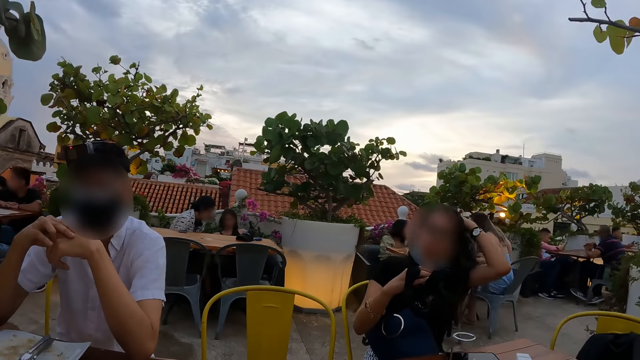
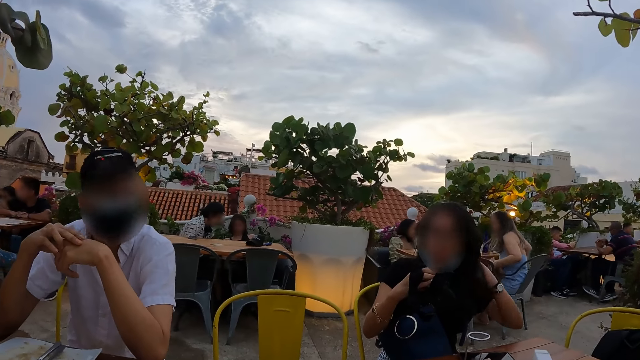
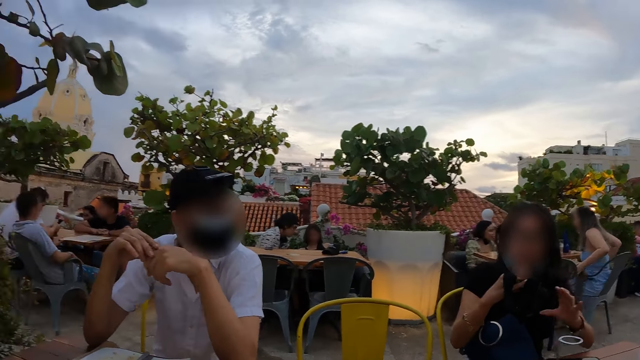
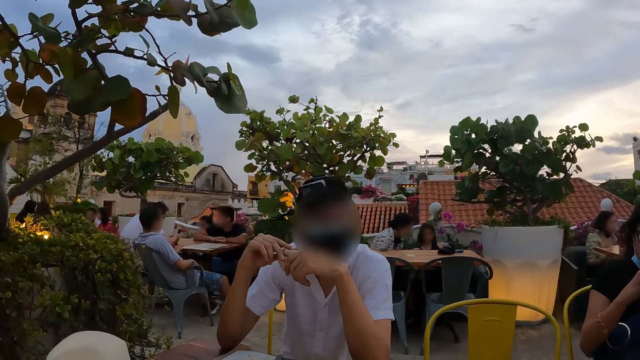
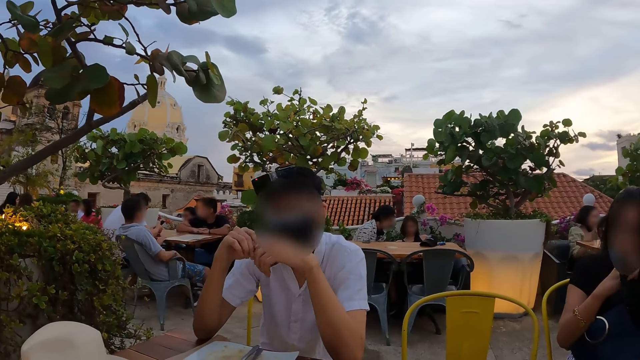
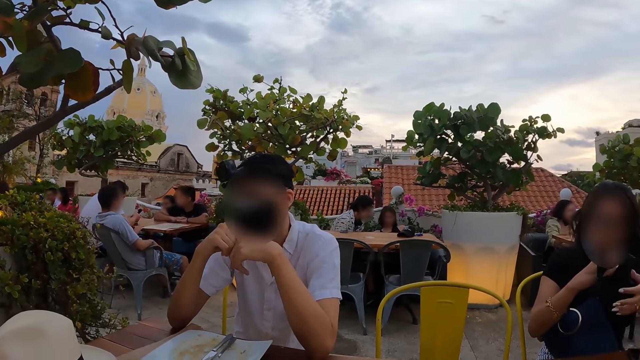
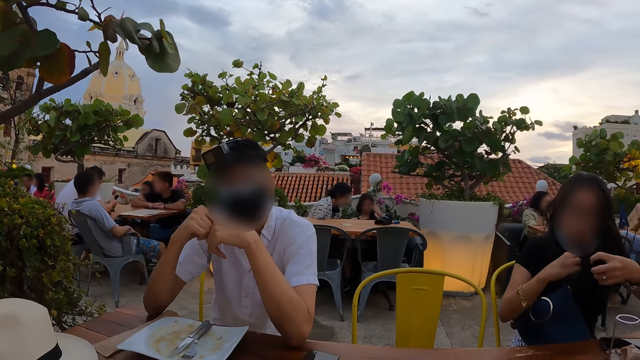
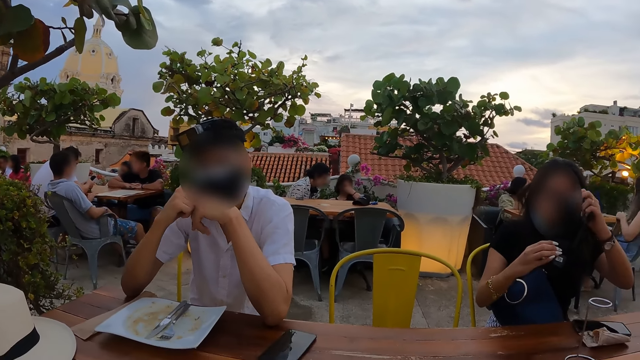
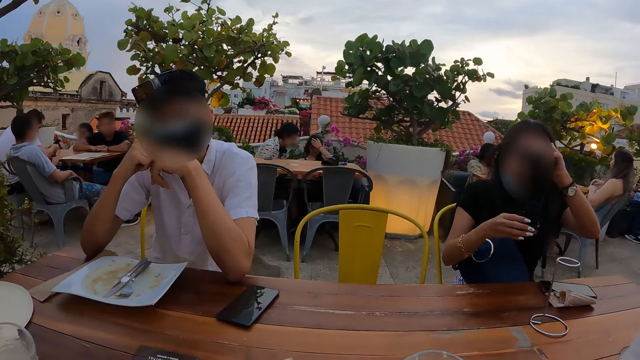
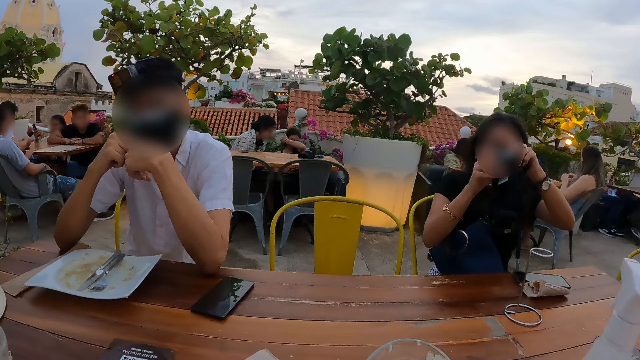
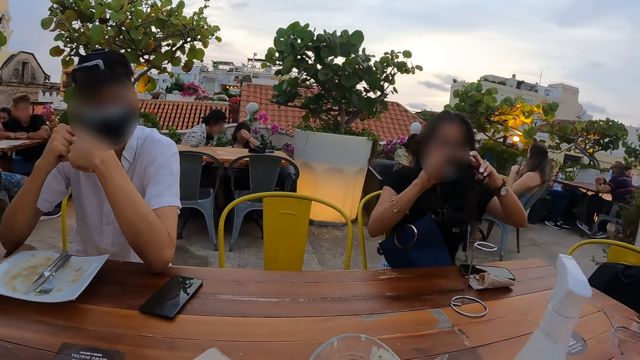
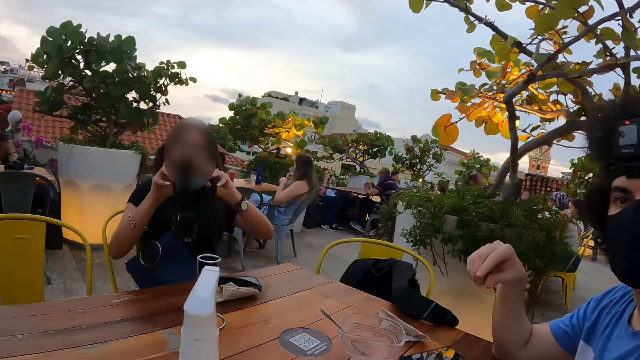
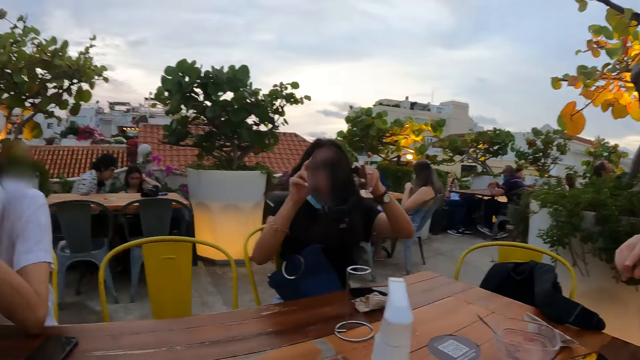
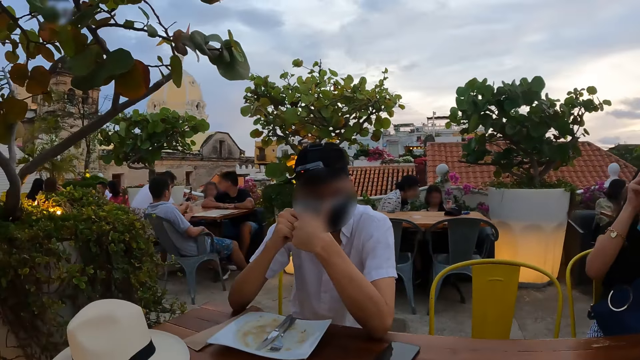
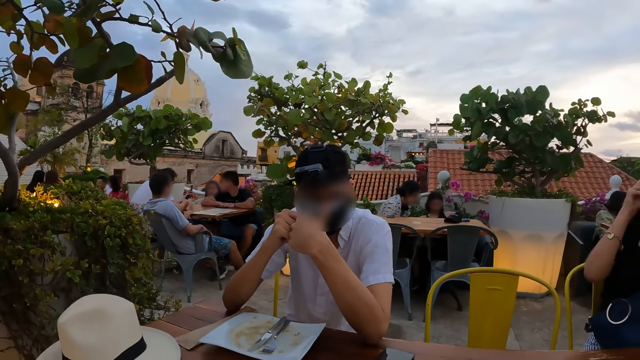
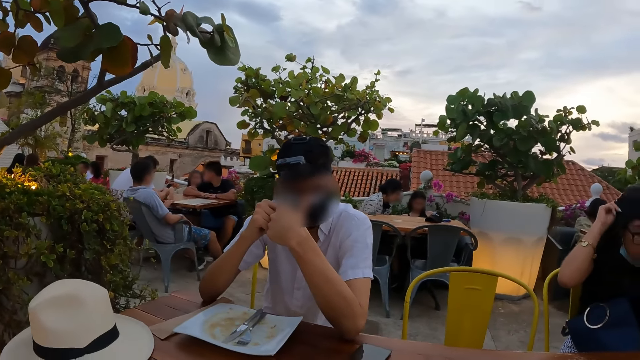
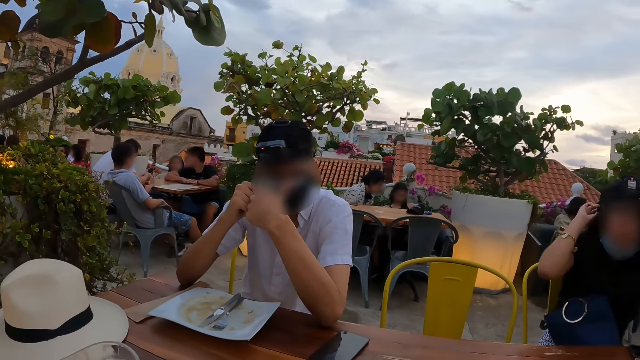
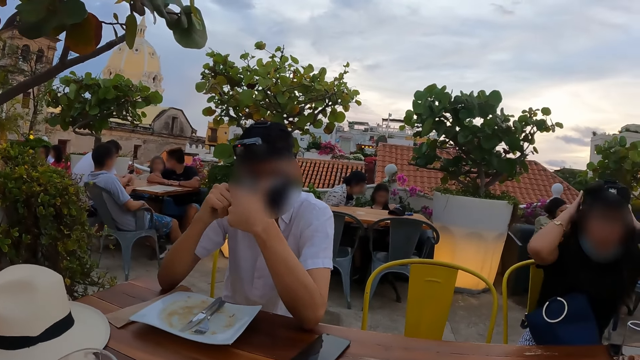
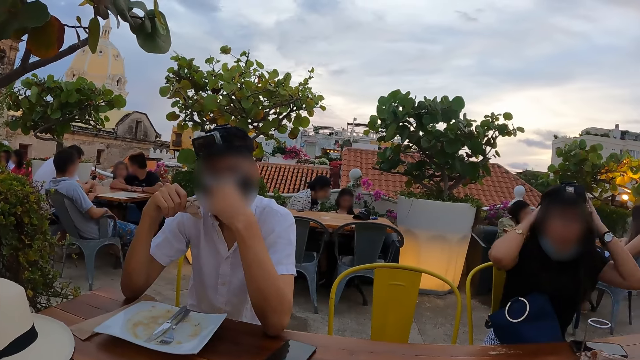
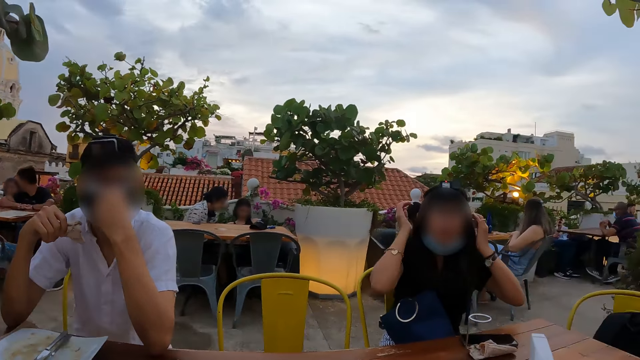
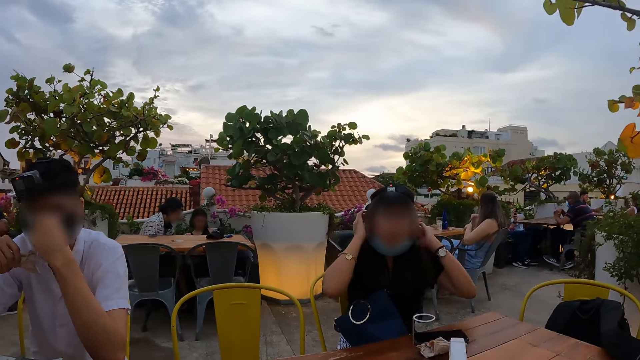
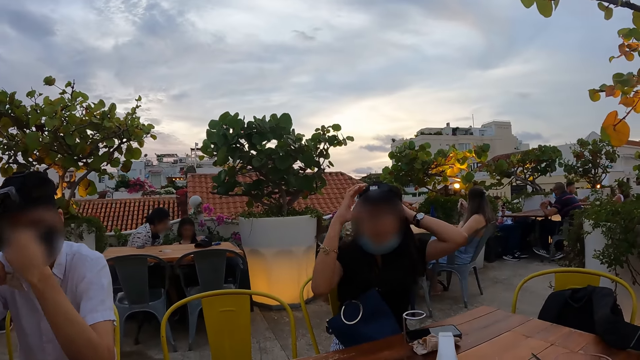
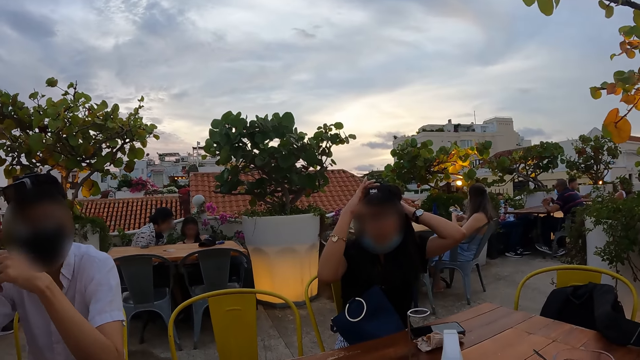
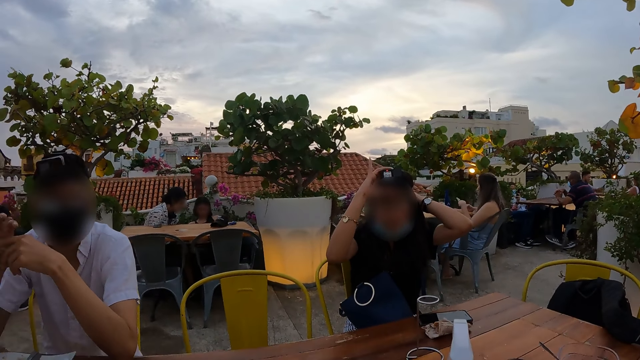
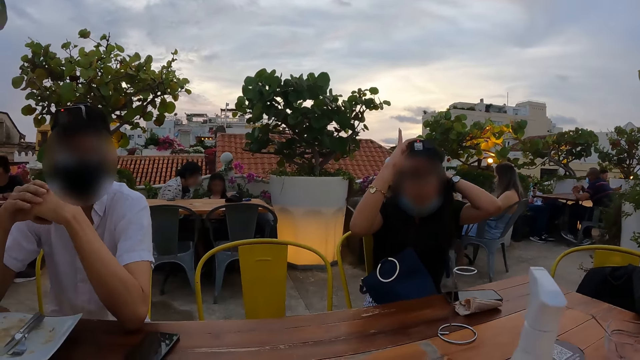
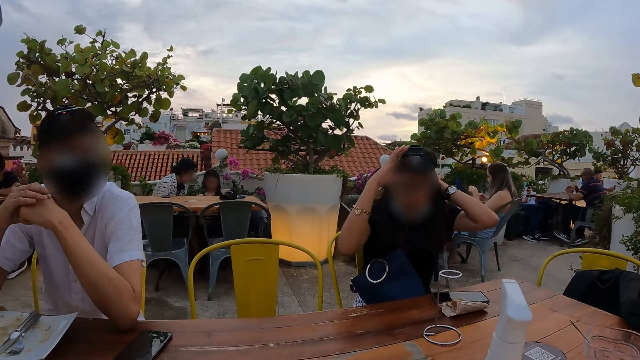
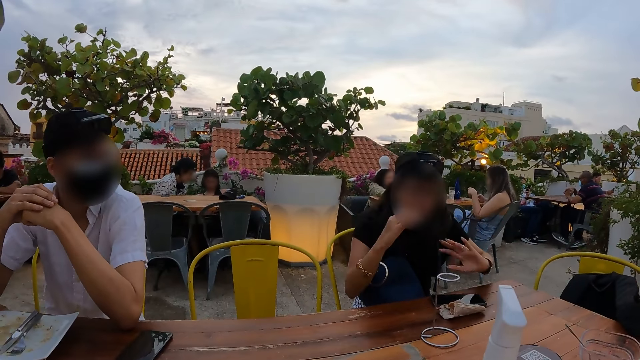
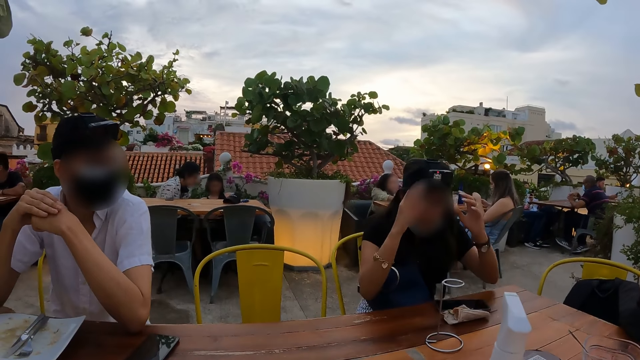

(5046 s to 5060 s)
A person touches the hair with the left hand. The camera wearer stares at another person. They stare at a third person. They stare at the second person. The third person adjusts the camera. The camera wearer stares outside.

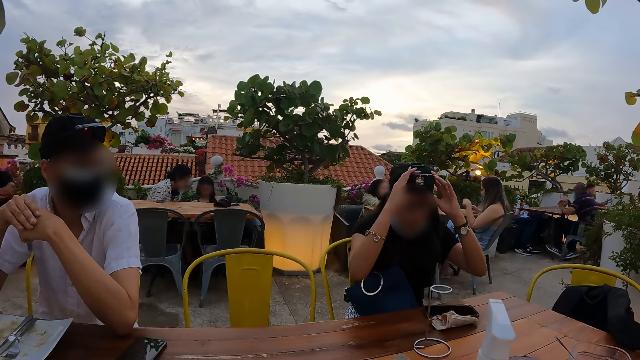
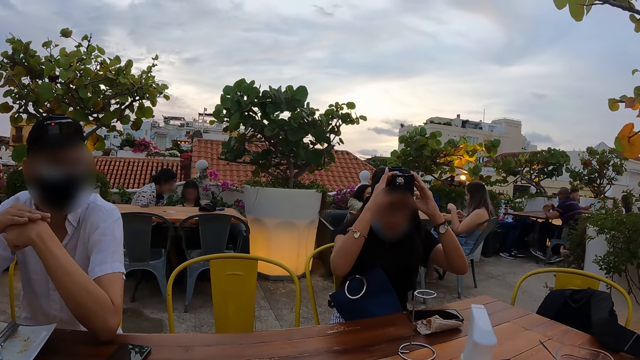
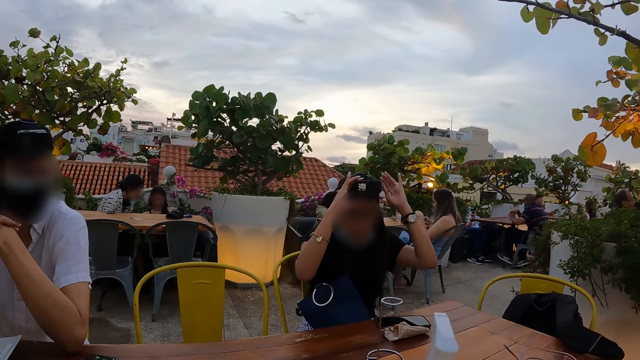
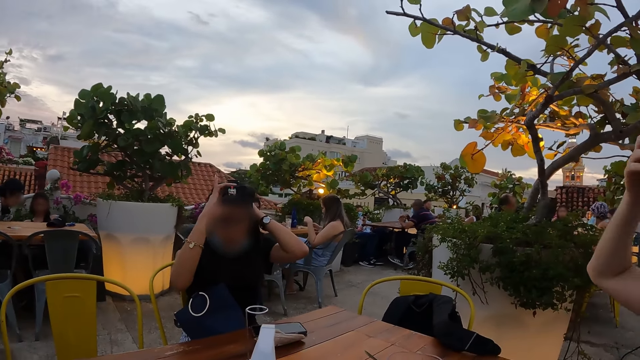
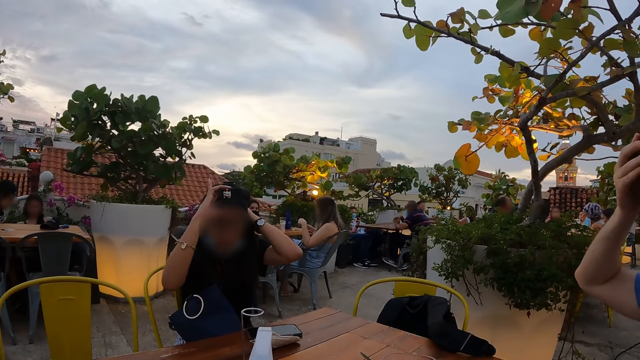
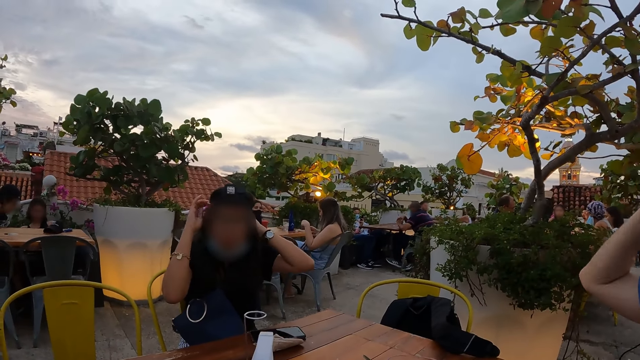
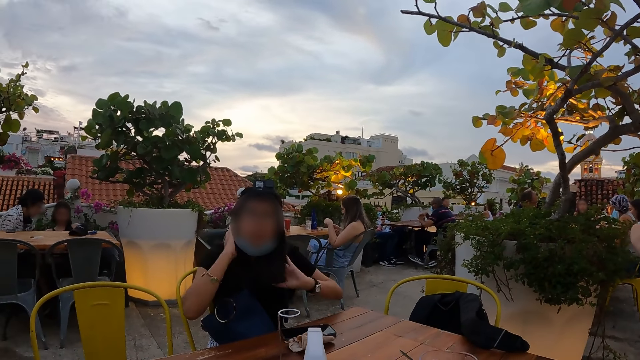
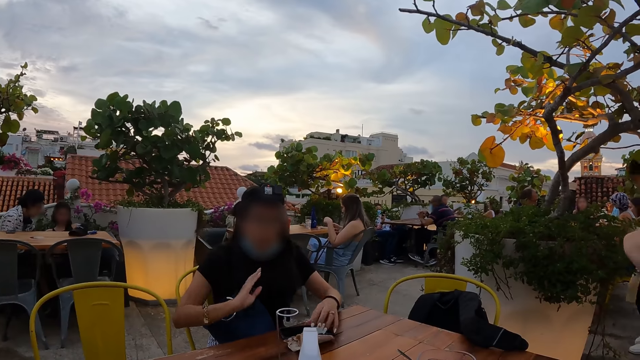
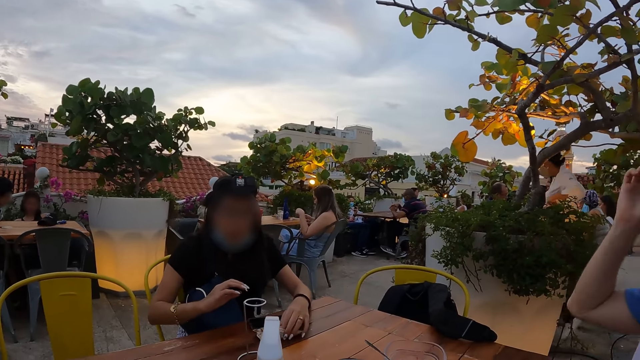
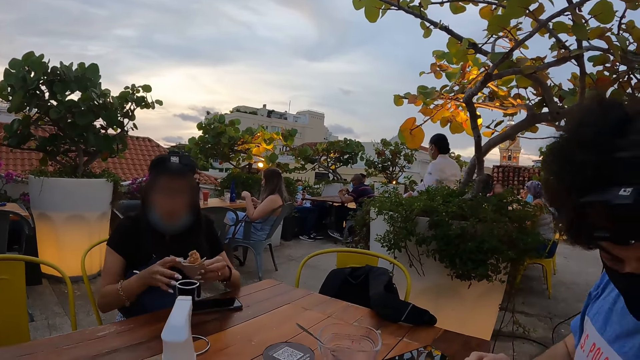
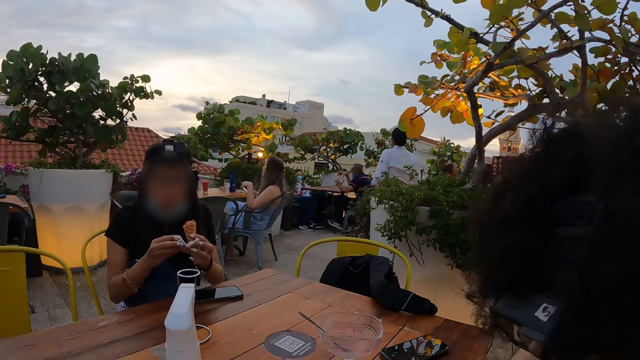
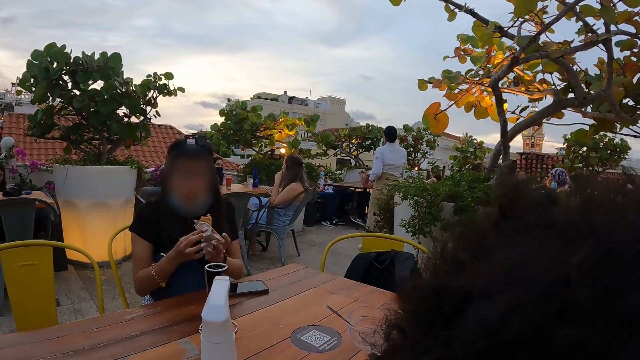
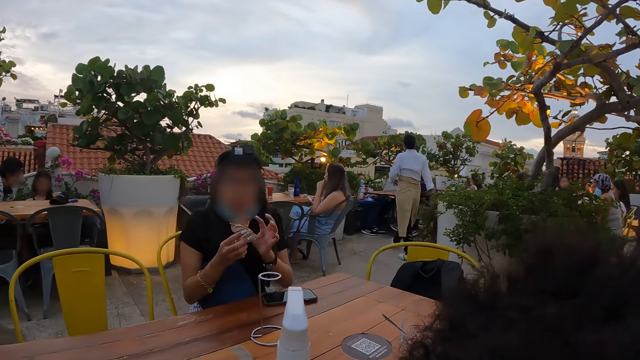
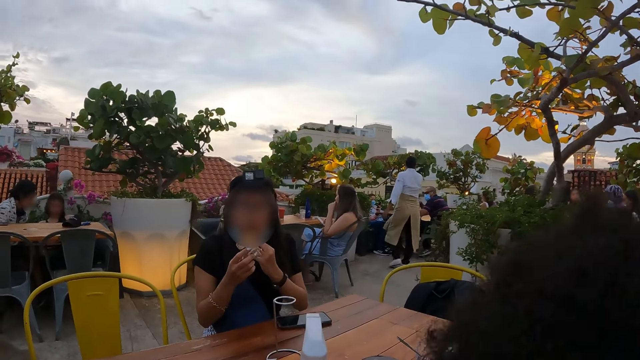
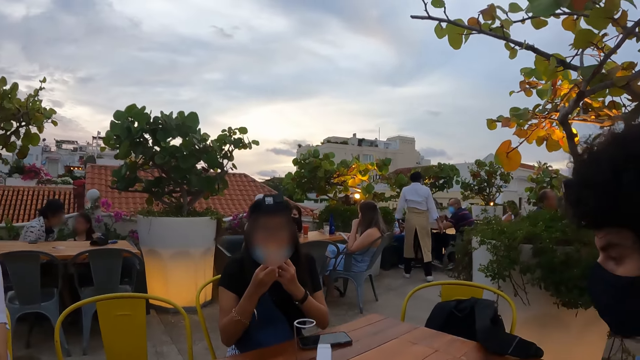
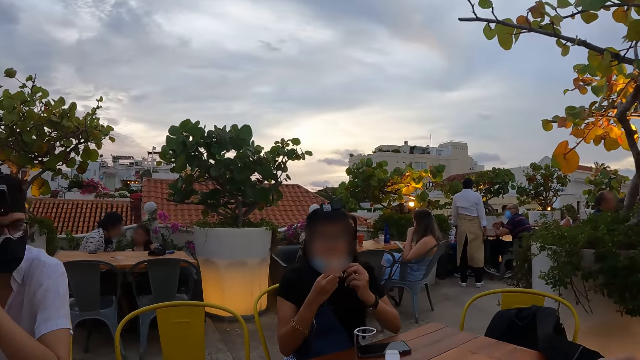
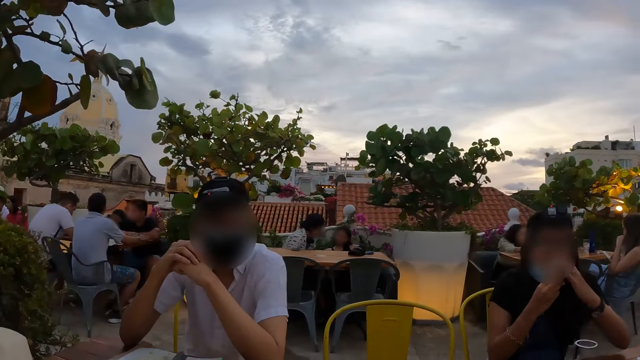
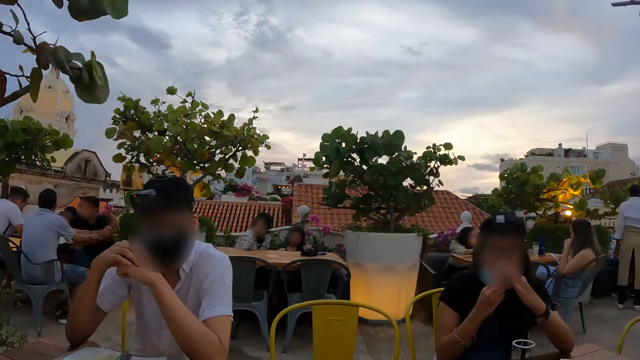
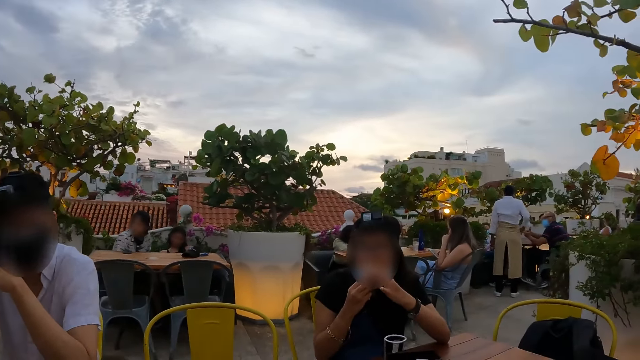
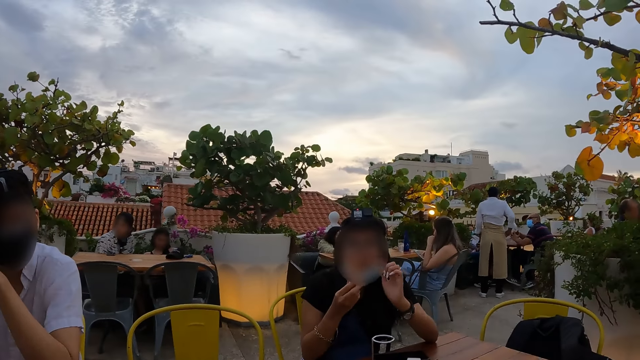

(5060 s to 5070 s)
The camera wearer stares at a person. The person picks up the snack and eats the snack.
